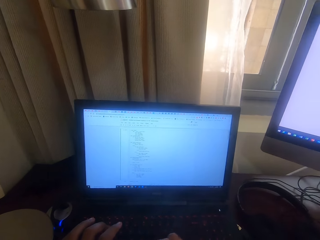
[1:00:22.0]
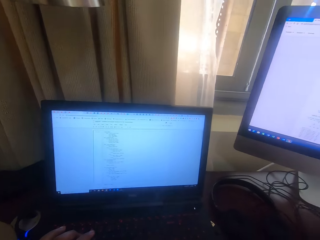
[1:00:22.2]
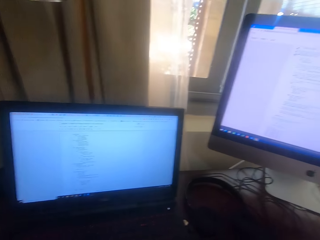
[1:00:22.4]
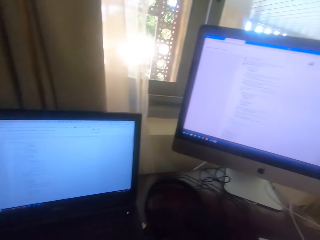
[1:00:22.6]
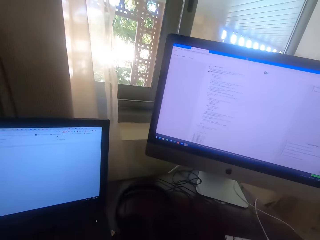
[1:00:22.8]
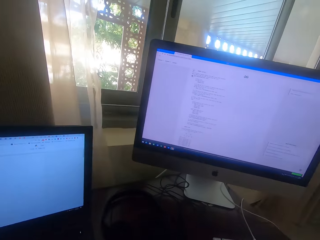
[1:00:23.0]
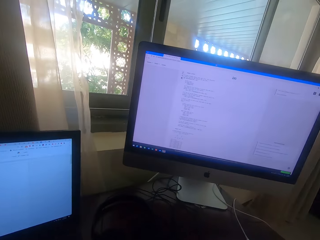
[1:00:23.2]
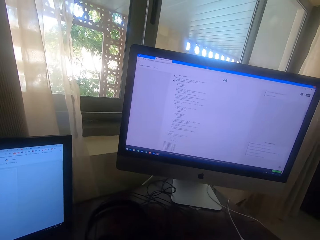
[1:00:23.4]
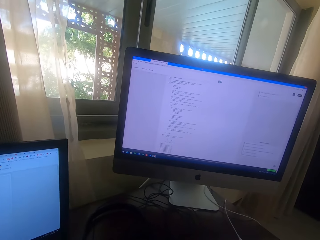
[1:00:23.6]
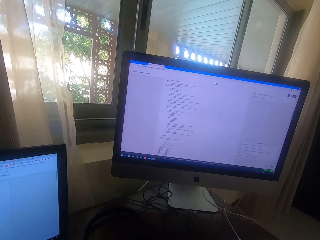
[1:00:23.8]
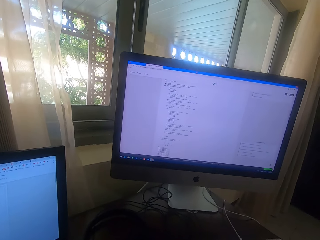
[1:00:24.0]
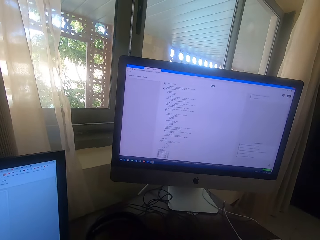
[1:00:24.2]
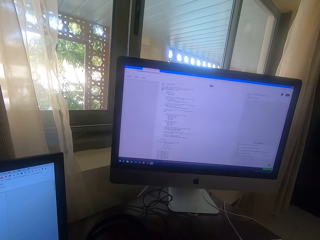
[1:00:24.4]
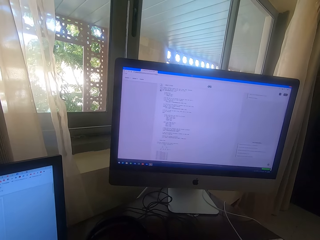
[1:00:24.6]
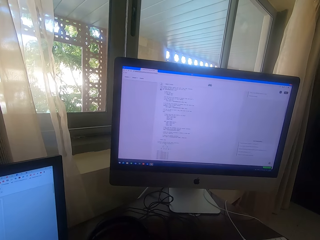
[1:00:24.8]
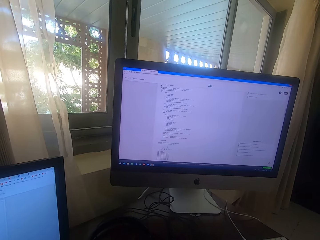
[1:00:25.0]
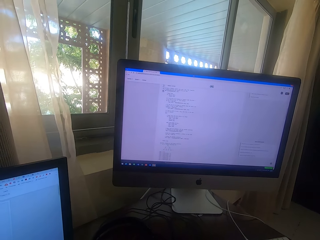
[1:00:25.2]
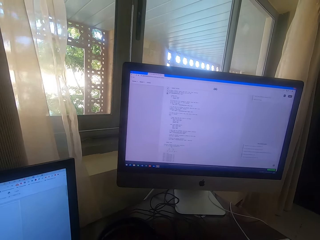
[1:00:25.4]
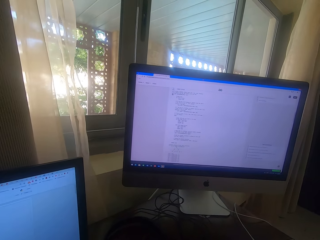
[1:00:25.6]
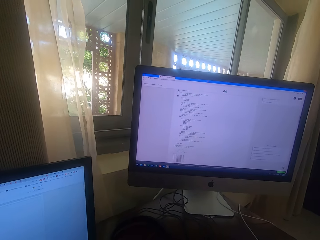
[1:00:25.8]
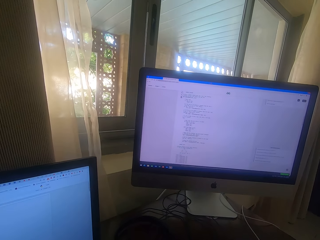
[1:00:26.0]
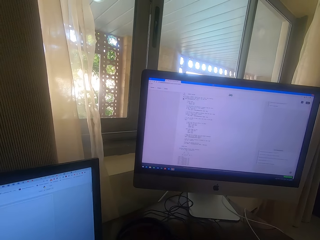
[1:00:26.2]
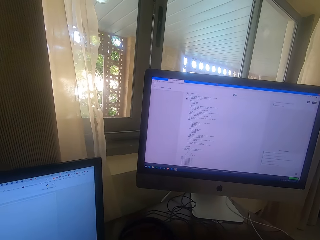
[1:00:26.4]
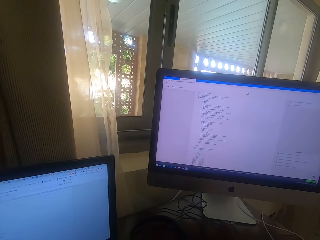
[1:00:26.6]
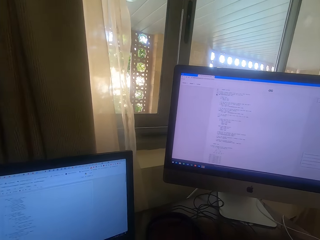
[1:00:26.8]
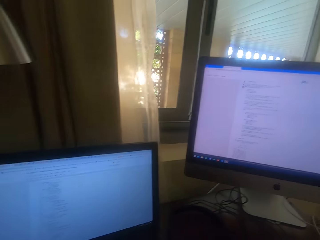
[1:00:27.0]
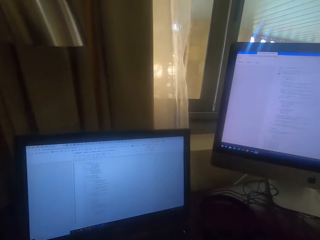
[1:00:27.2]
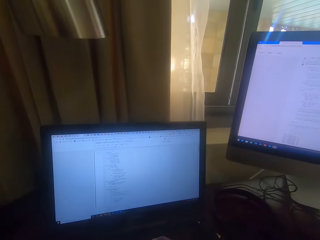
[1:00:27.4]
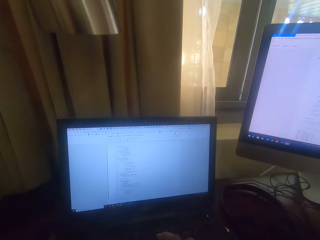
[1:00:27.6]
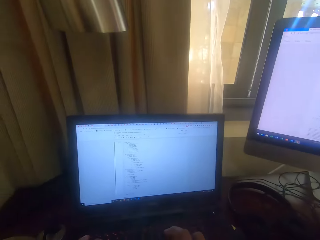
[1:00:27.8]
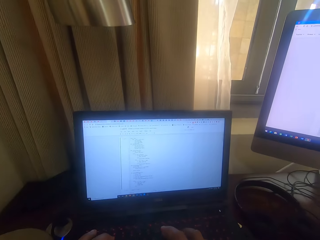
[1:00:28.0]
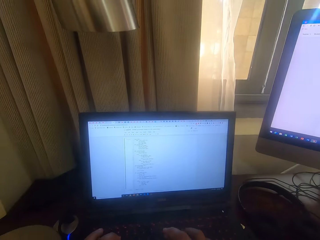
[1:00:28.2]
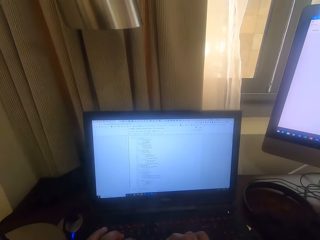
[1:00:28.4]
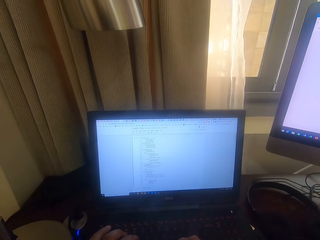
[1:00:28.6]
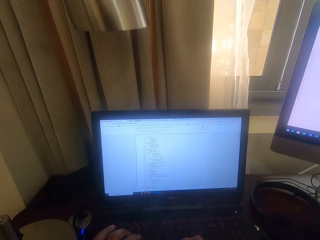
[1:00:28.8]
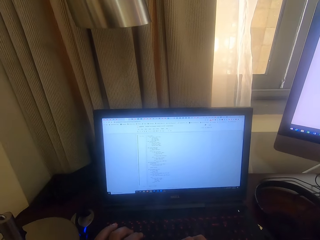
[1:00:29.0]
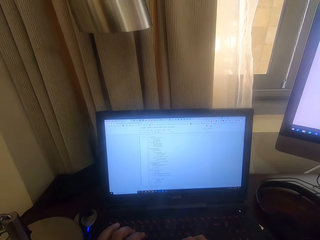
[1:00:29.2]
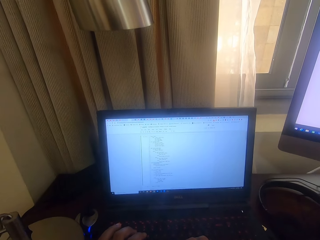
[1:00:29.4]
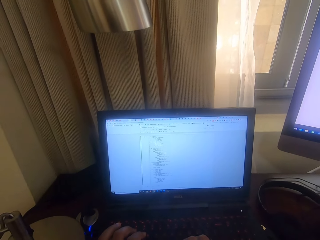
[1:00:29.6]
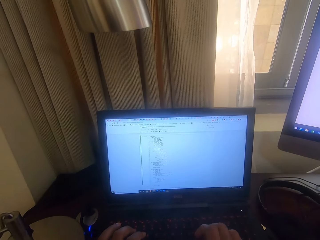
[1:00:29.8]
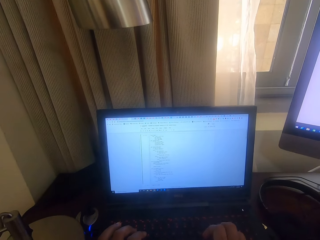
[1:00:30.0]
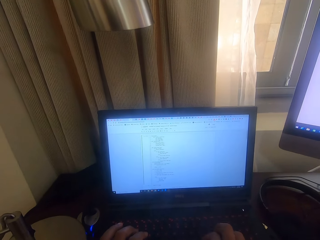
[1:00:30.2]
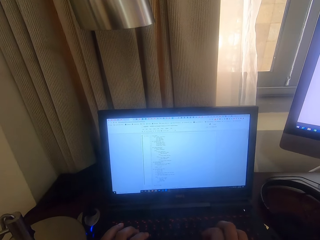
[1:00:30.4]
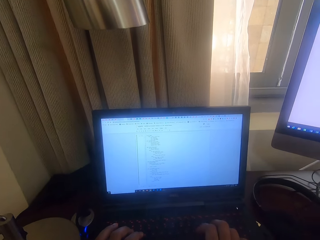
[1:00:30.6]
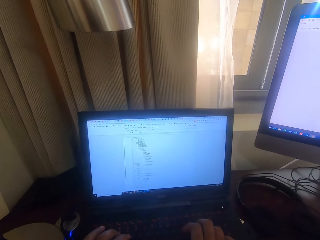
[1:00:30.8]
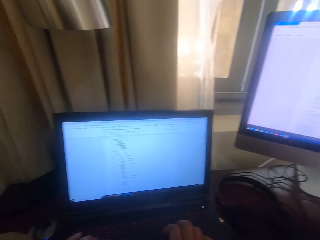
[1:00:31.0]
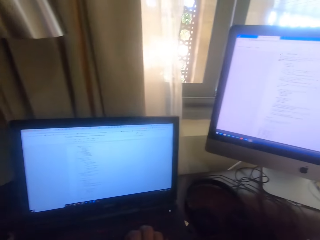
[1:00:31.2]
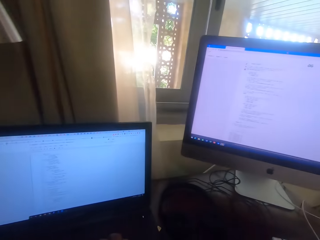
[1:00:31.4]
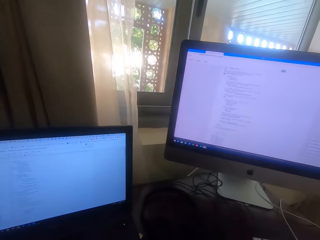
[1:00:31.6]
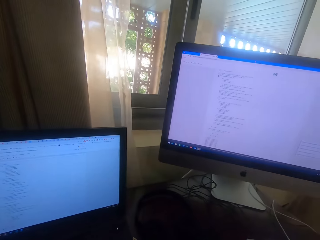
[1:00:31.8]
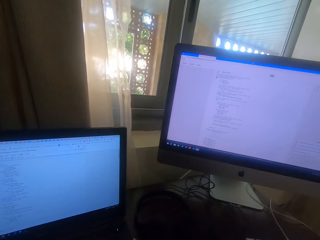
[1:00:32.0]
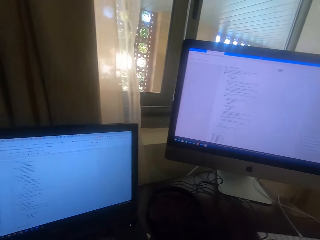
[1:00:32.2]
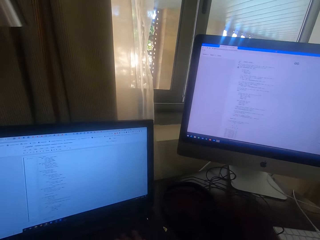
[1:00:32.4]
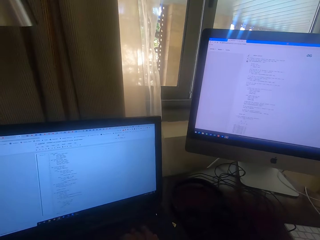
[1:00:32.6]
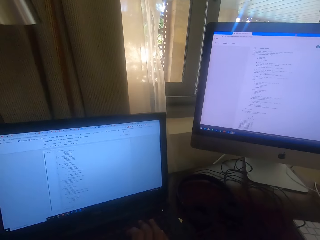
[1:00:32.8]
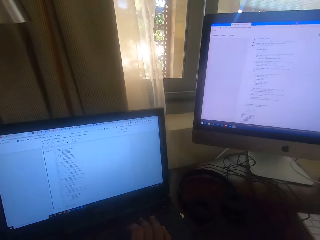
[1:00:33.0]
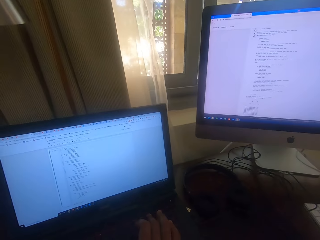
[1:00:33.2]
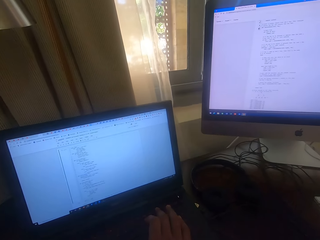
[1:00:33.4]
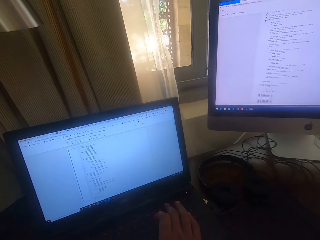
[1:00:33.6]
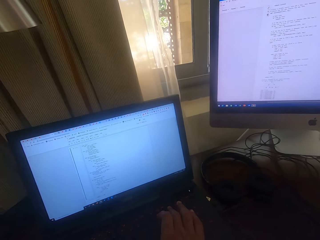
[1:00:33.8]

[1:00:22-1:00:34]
The camera wearer looks at the computers. They type on the keyboard.

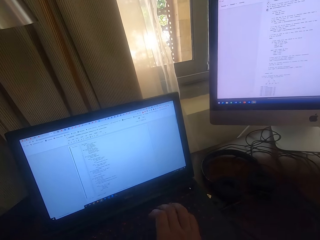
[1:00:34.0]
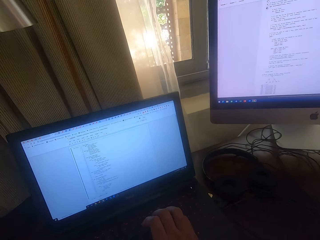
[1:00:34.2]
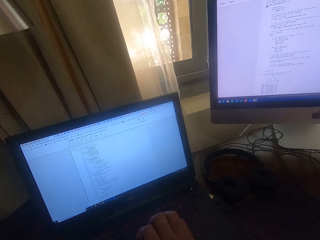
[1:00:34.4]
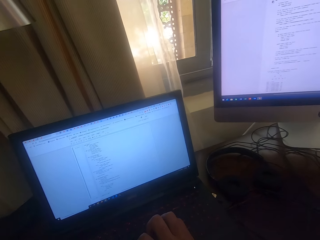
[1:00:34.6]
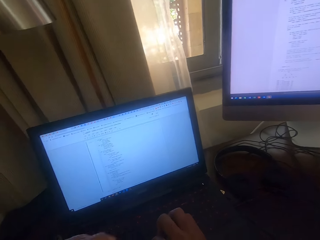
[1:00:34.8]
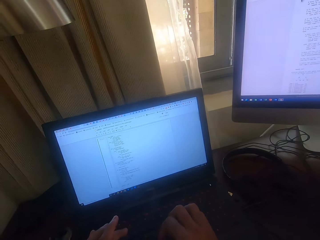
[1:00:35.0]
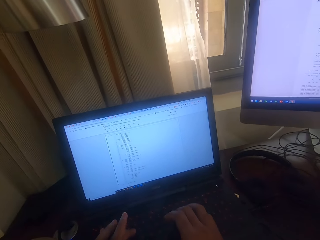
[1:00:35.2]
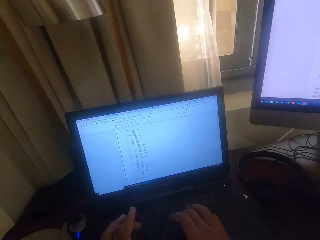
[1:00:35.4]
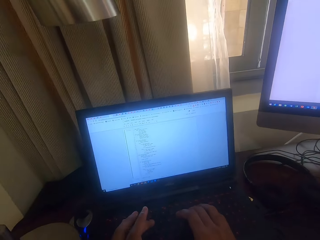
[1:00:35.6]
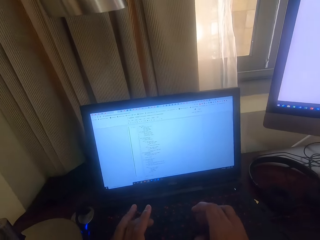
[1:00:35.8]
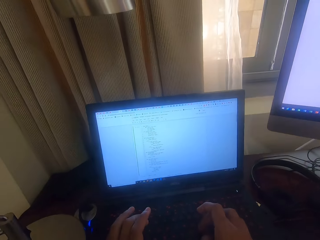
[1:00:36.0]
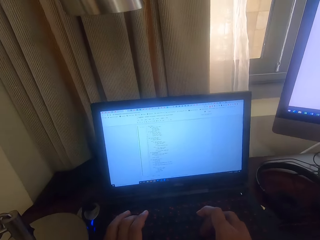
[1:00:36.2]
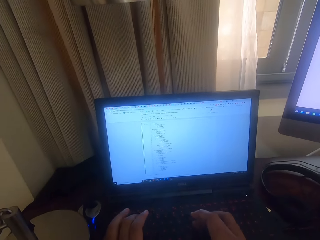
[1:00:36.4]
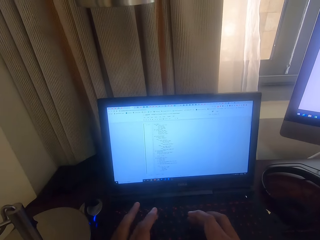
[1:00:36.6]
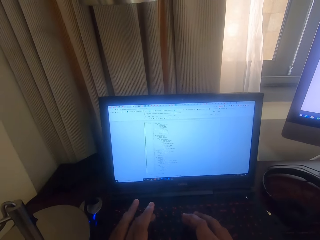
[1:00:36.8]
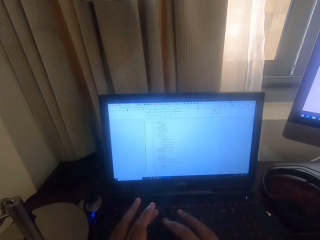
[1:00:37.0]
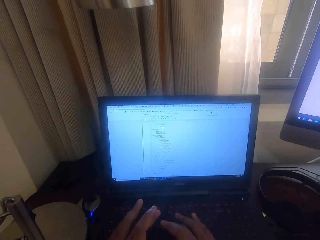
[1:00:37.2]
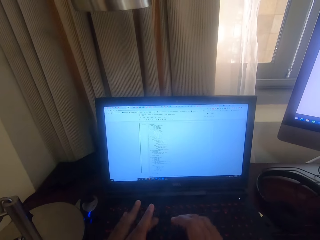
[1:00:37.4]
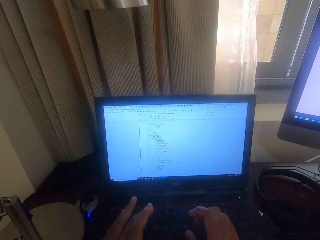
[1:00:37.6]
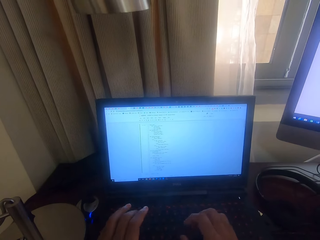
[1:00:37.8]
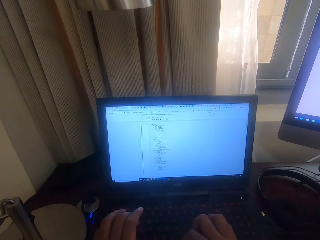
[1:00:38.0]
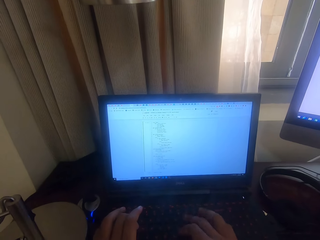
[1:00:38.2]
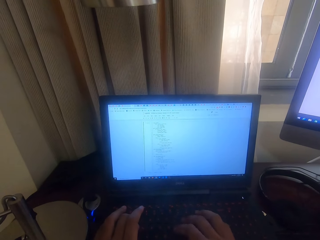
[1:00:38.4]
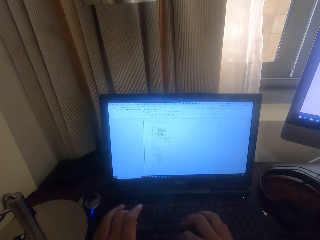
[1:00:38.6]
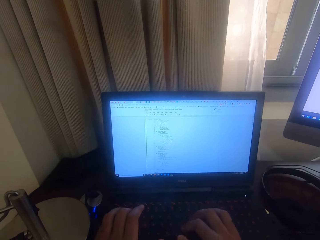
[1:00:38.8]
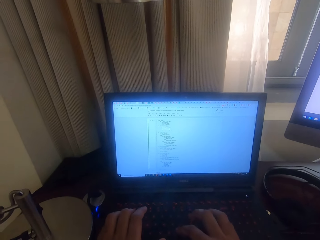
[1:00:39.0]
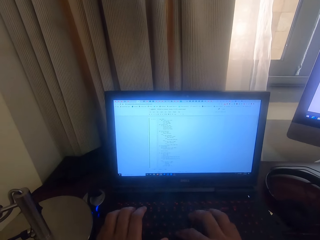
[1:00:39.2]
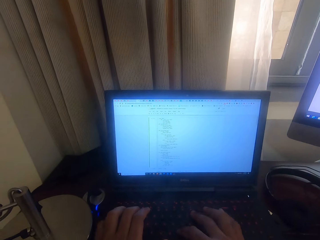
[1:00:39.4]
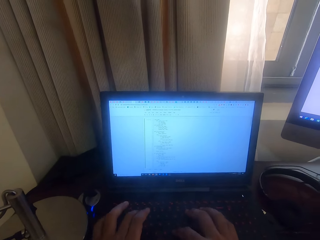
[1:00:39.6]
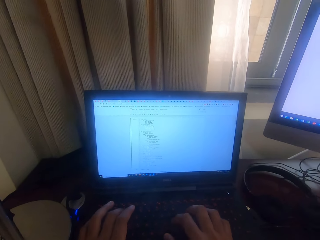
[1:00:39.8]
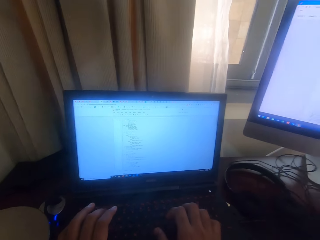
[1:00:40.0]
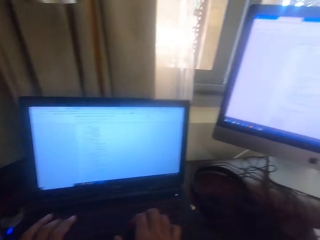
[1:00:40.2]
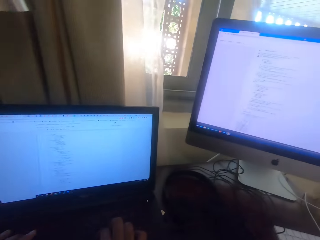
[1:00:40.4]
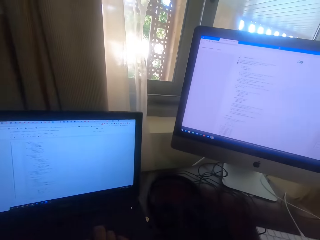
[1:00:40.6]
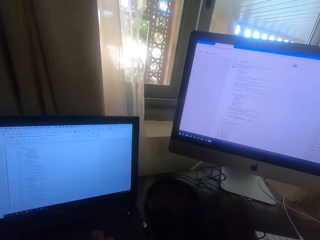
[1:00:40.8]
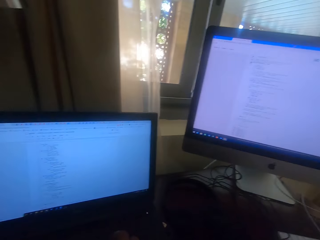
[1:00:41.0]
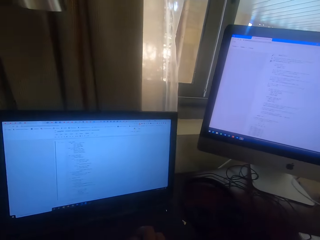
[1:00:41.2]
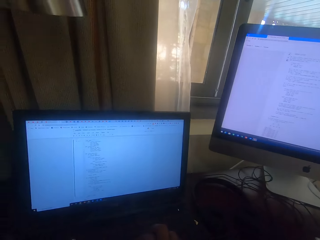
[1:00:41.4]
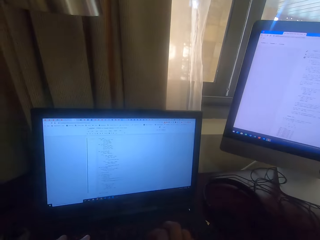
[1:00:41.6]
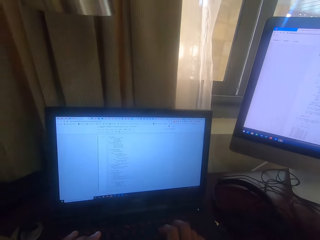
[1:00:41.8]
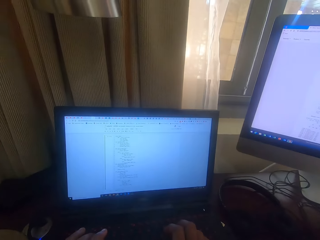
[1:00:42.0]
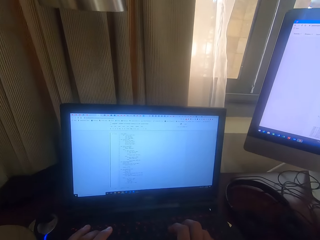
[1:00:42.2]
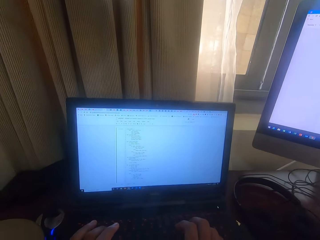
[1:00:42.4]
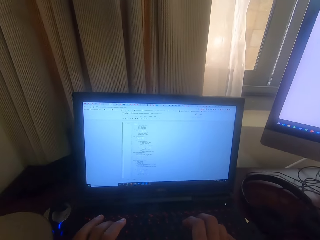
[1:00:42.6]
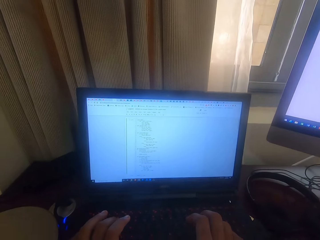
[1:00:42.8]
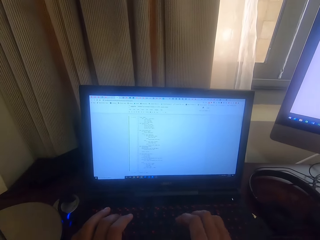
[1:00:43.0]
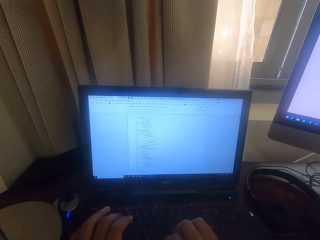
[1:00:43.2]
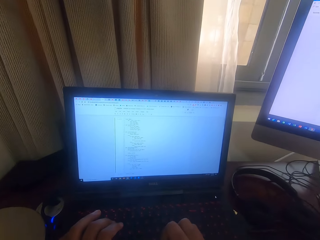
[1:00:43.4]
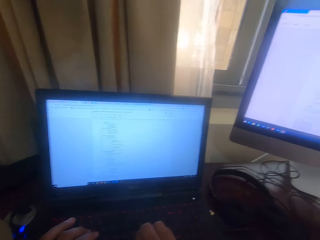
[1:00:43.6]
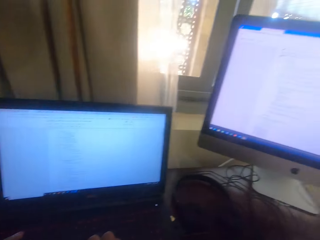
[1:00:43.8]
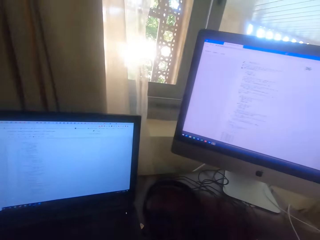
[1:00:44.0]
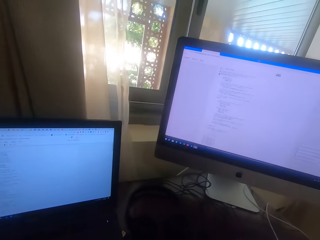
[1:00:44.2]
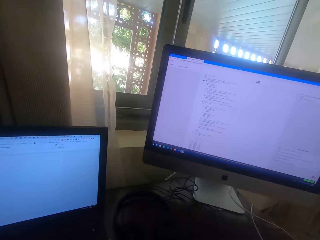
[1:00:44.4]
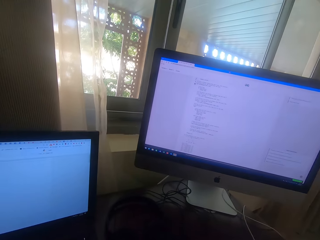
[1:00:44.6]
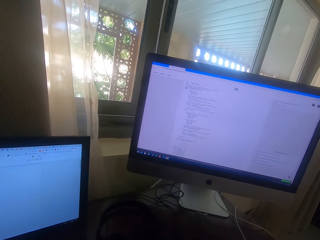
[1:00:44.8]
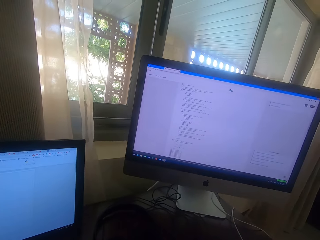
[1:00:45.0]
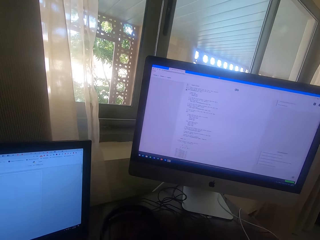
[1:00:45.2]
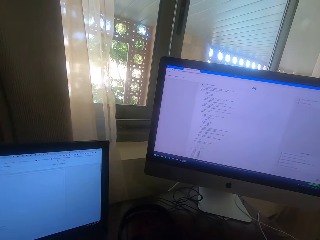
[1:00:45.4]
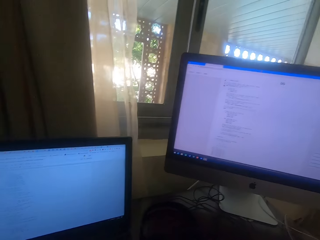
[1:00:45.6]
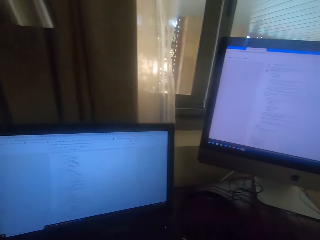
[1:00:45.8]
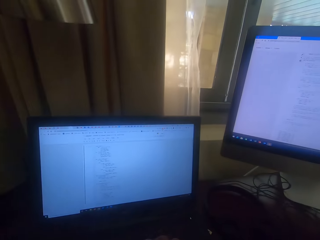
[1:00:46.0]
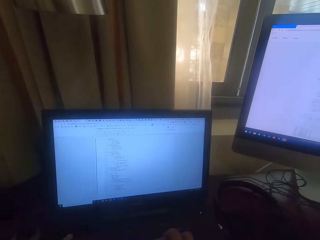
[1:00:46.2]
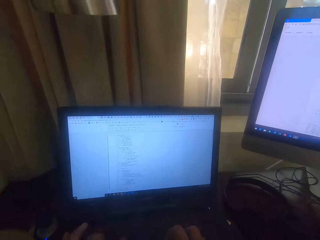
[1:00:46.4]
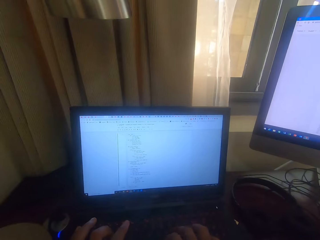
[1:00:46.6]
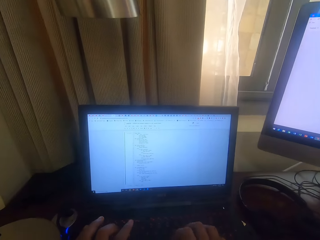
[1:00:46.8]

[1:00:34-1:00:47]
The camera wearer looks at the computers.
